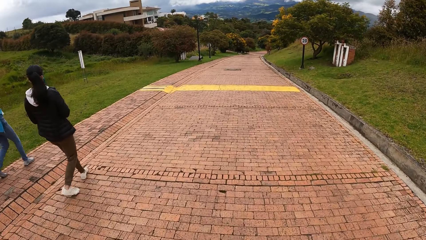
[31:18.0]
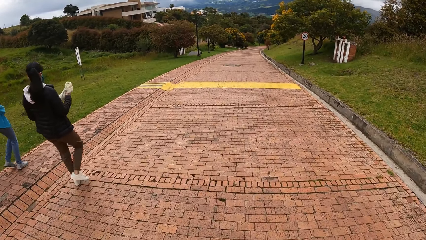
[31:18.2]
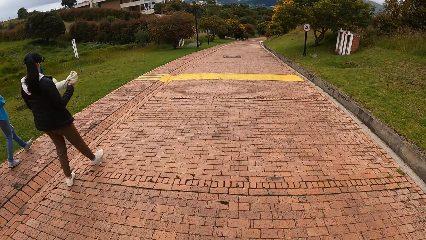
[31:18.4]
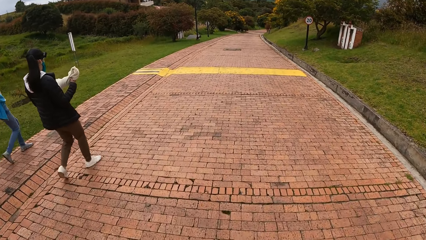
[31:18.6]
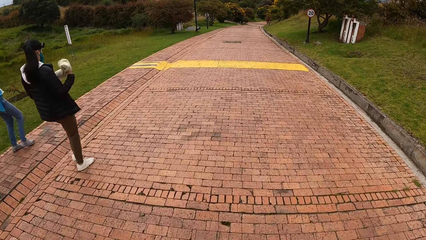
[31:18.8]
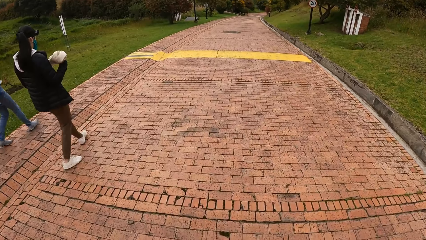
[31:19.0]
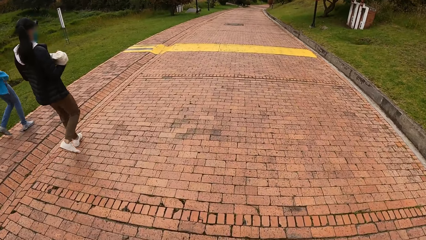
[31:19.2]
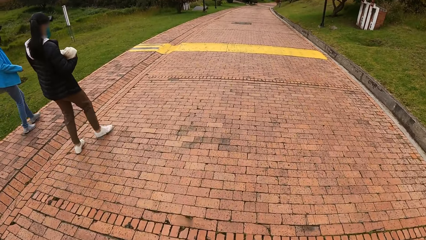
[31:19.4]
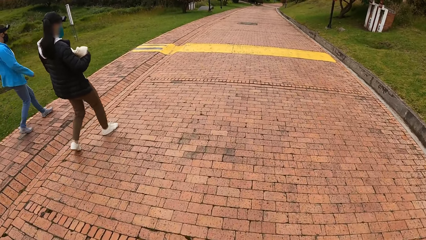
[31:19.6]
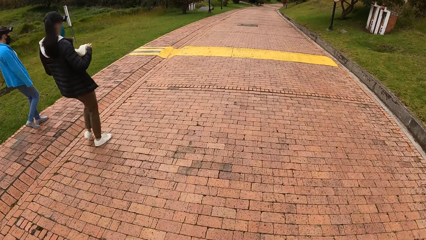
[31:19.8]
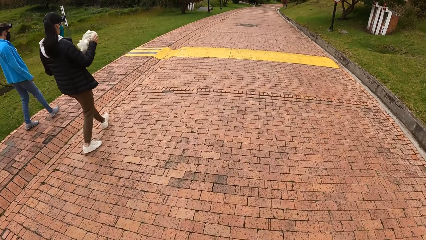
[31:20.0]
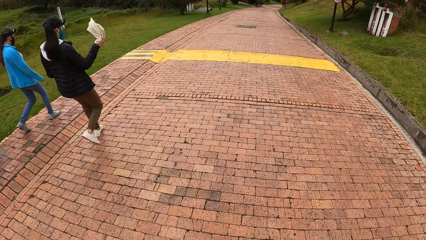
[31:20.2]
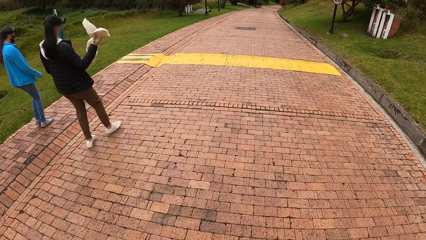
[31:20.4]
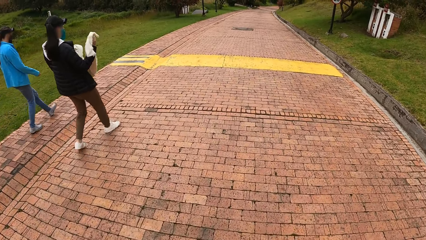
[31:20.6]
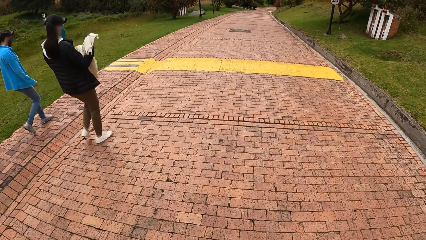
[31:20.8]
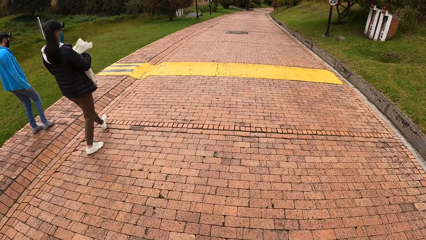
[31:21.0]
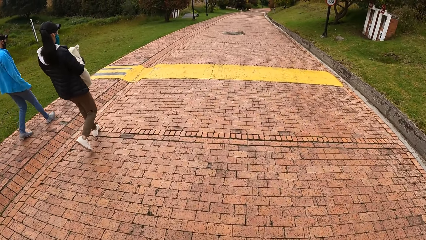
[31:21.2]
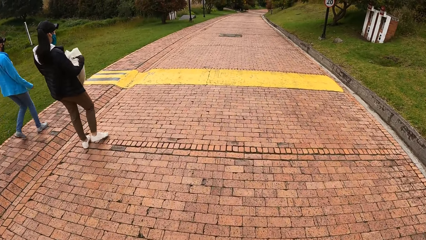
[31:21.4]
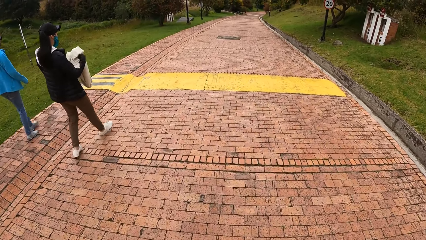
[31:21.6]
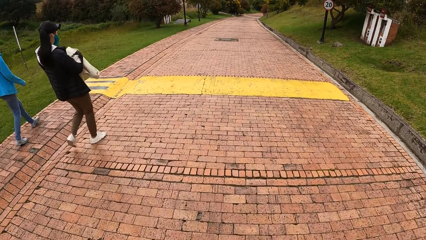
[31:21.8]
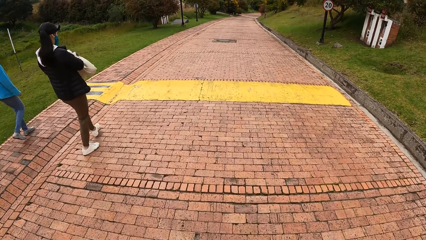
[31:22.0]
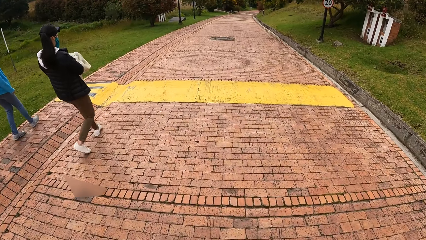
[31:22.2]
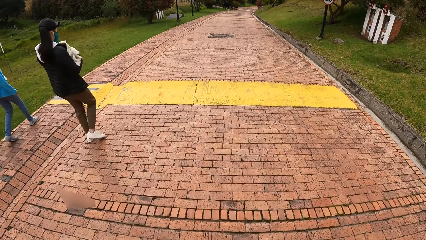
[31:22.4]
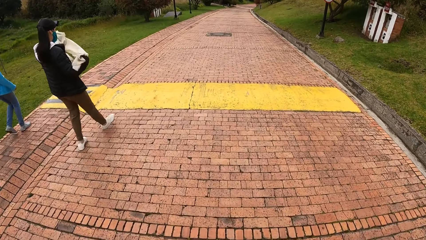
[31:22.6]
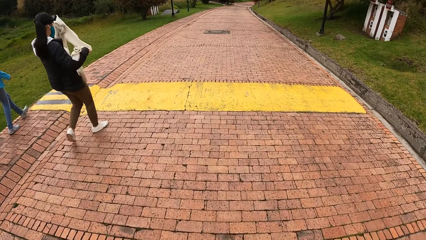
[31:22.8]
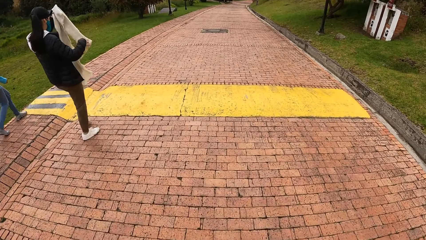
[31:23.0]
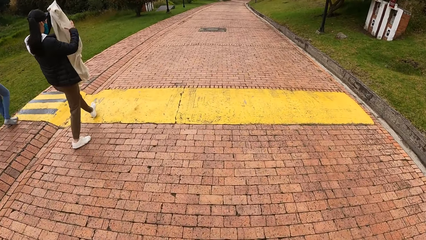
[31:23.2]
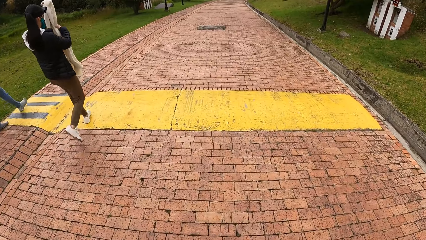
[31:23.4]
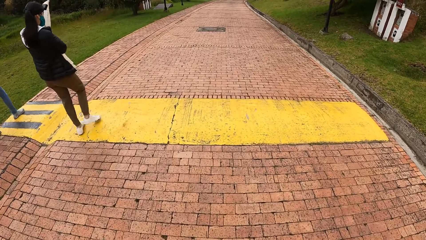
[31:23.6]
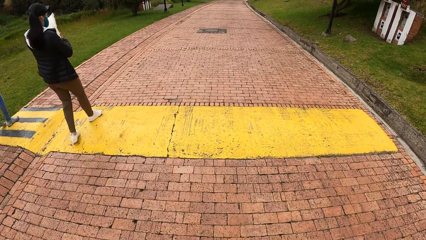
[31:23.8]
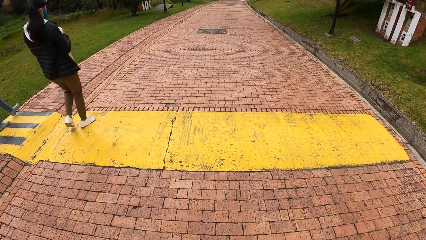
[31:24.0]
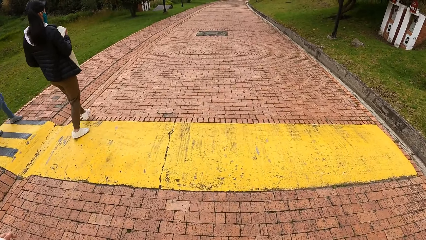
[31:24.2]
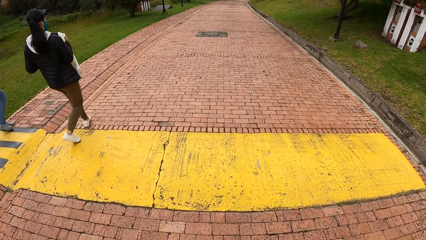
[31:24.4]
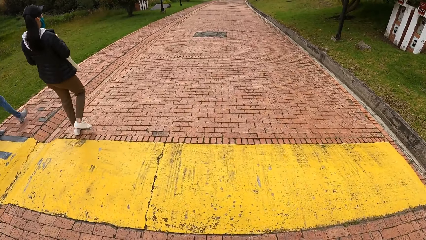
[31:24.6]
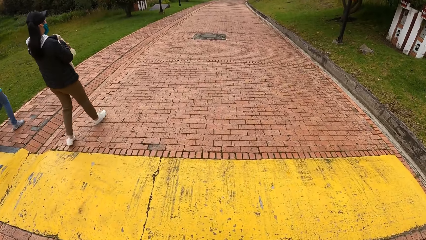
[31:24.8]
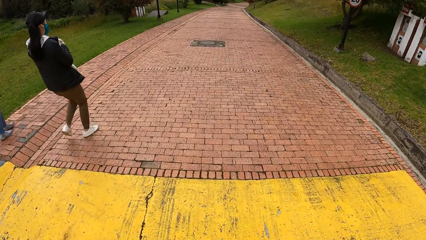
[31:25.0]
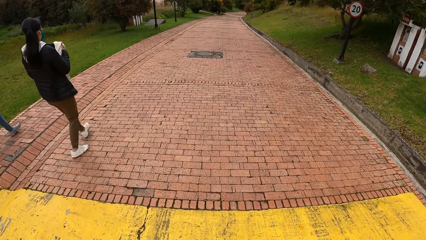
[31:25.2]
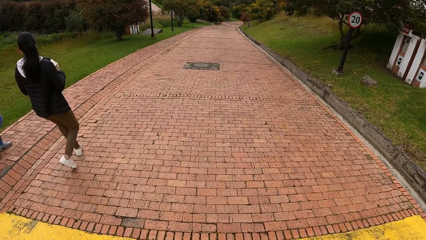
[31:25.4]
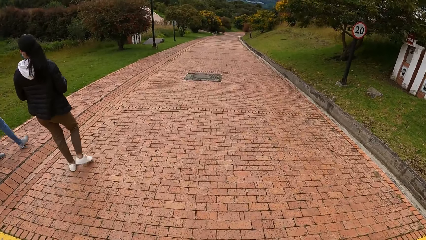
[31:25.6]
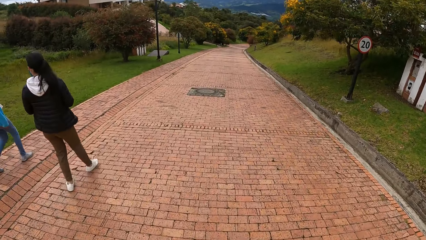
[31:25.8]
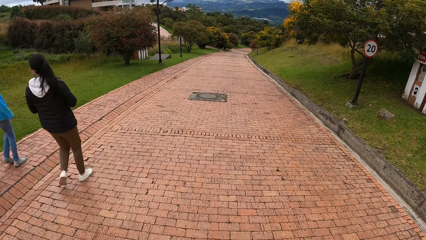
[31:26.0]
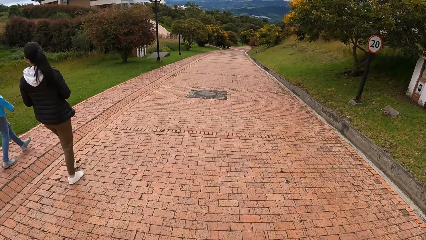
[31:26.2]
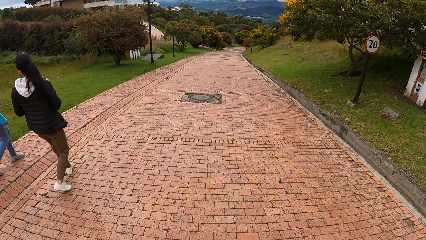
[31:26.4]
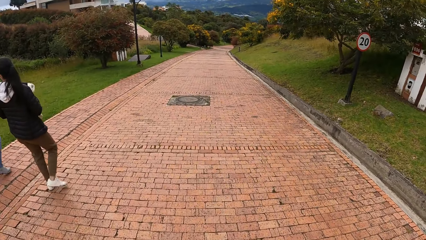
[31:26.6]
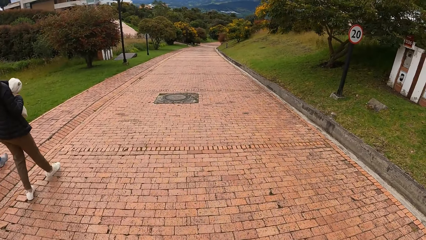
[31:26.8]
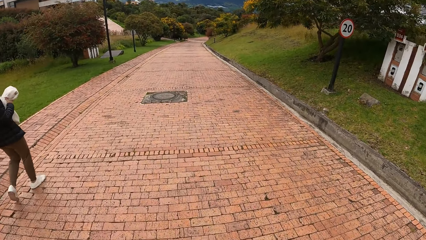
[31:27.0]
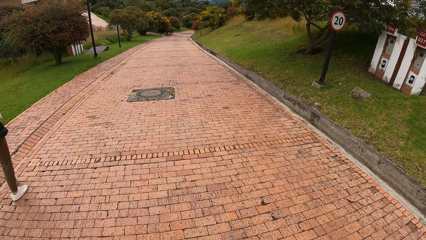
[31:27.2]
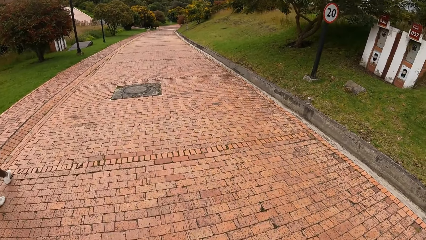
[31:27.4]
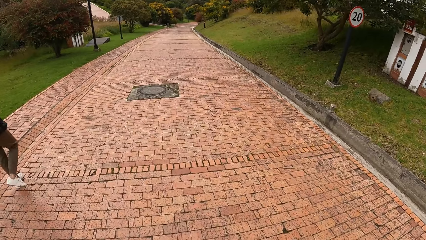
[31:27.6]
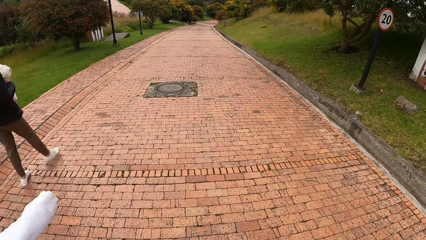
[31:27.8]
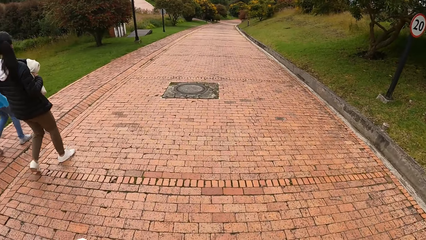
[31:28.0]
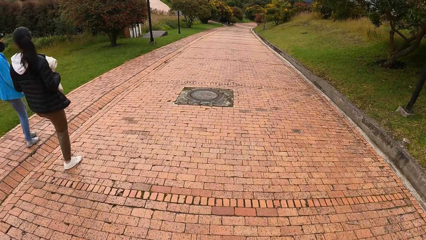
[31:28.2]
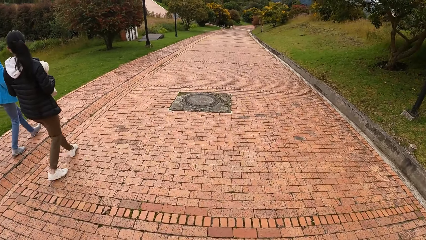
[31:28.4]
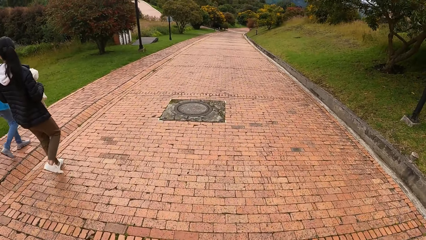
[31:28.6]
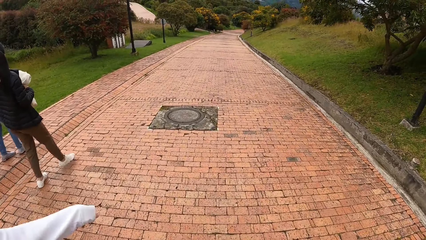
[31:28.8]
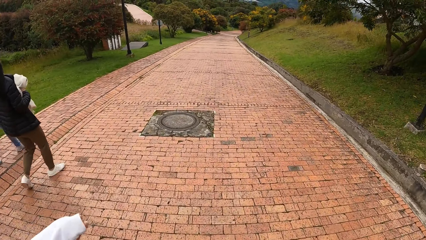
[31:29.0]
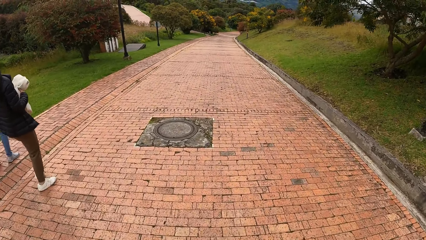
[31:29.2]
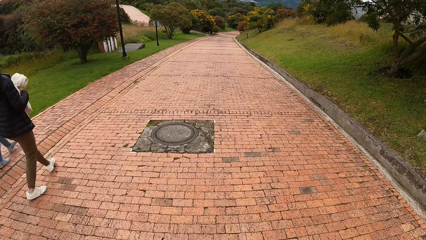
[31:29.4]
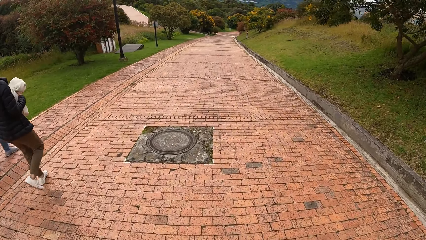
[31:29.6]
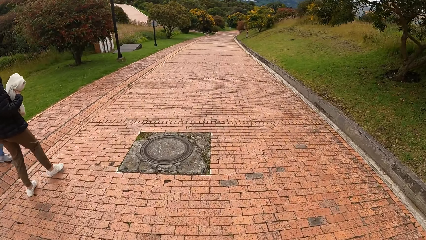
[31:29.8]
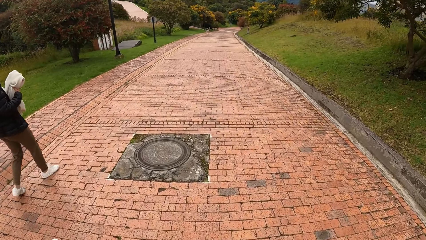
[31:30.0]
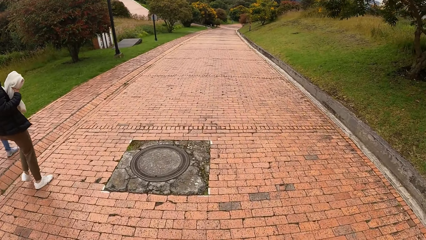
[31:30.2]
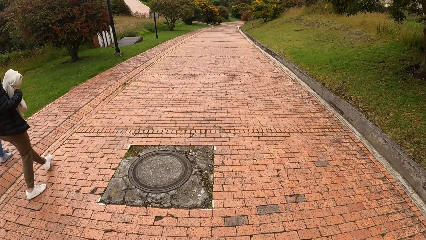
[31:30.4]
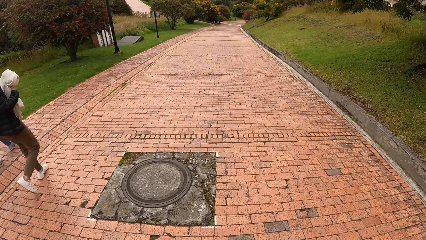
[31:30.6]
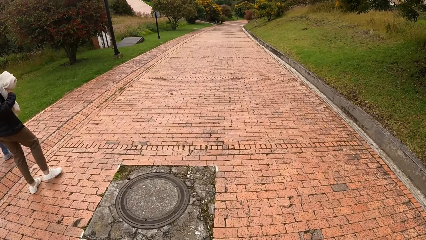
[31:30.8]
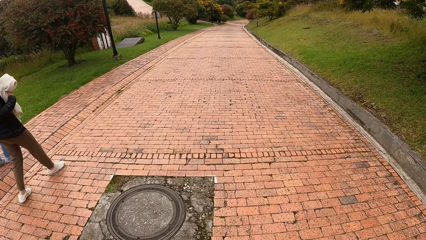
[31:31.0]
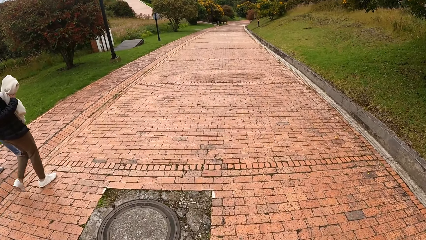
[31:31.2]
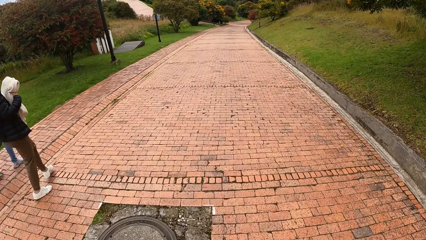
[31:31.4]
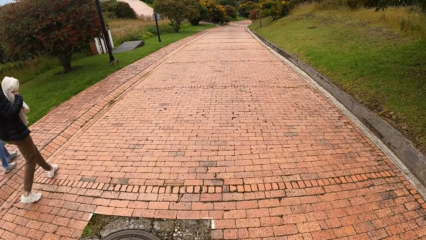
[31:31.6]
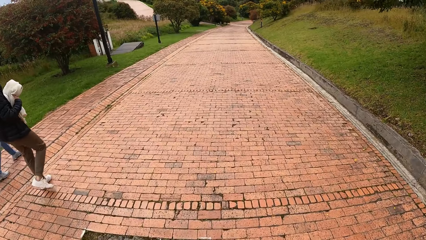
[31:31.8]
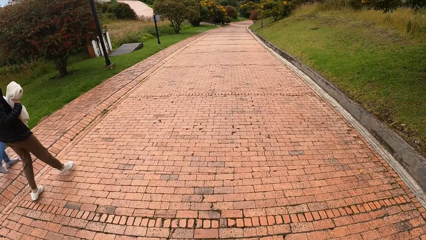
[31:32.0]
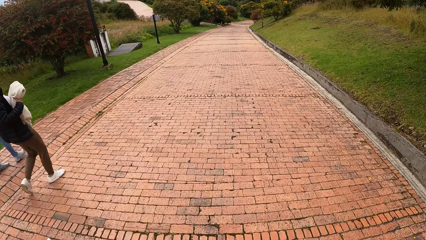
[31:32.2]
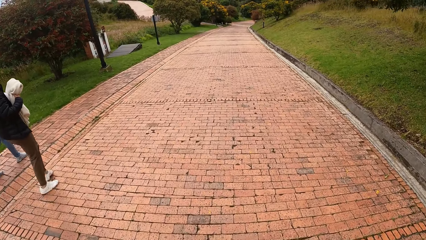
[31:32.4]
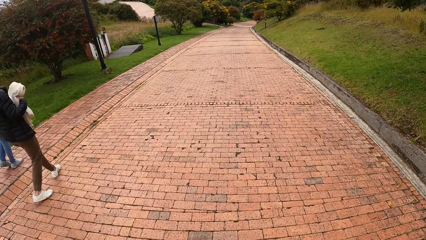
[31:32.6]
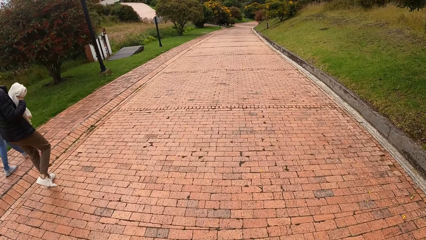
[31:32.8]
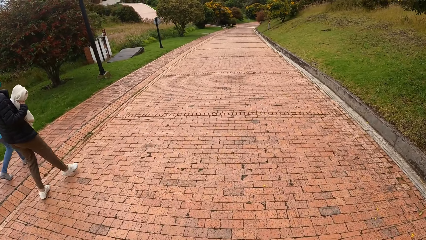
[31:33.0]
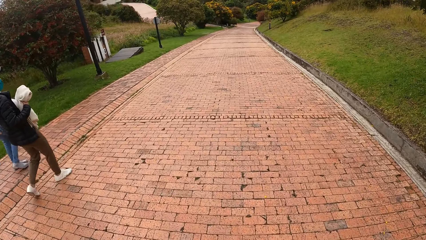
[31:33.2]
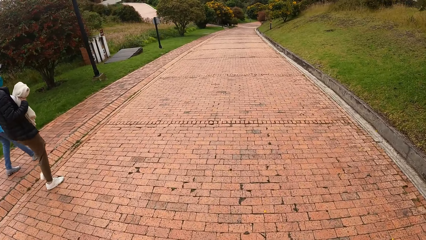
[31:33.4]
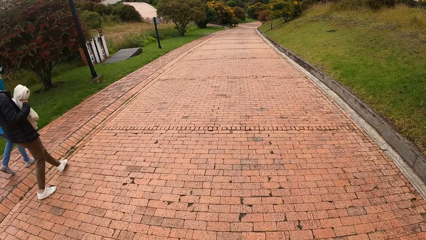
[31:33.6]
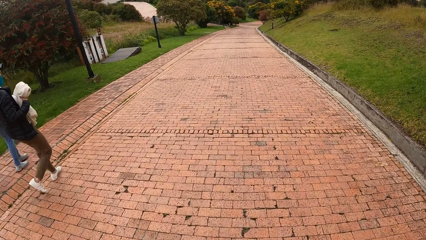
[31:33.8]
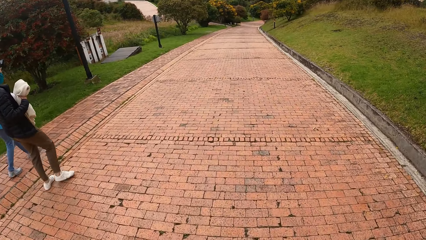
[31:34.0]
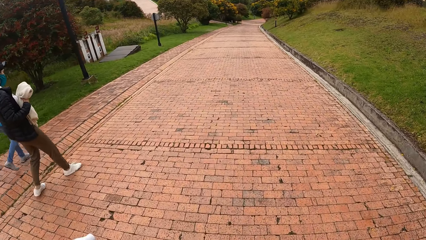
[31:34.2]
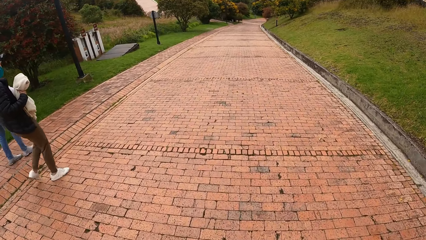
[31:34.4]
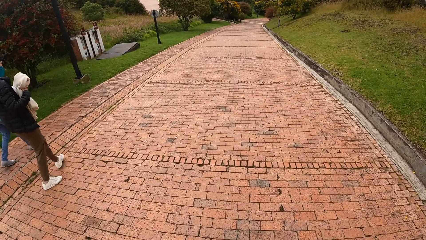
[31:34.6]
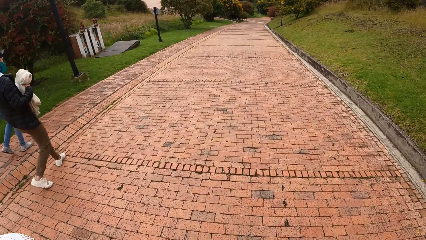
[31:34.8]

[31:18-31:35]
The woman opens up a cloth with both hands. The woman folds the cloth with both hands.
